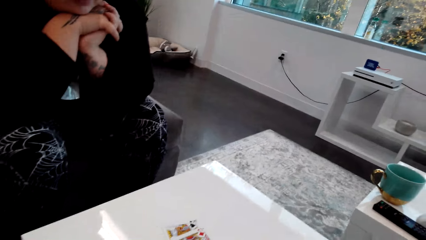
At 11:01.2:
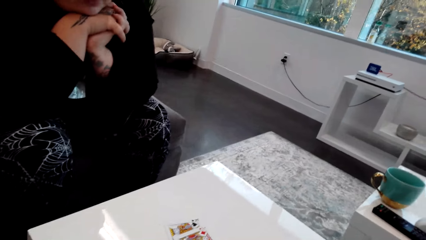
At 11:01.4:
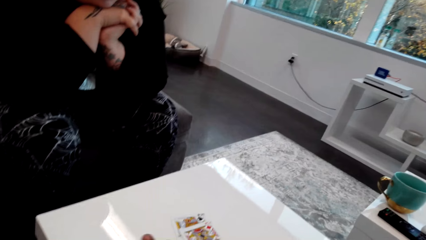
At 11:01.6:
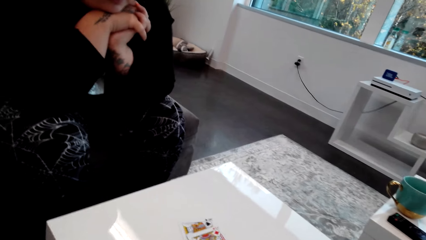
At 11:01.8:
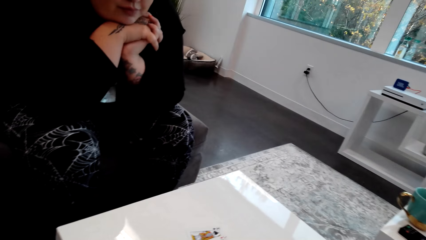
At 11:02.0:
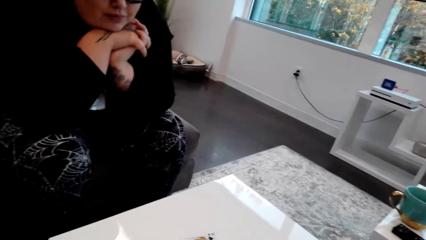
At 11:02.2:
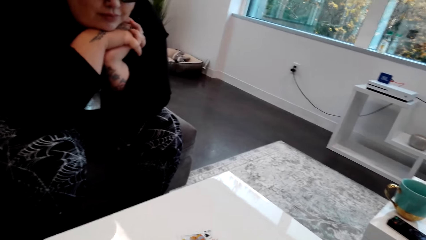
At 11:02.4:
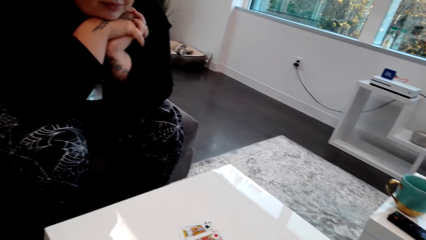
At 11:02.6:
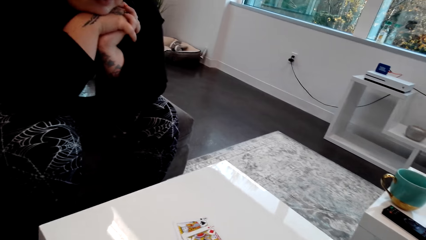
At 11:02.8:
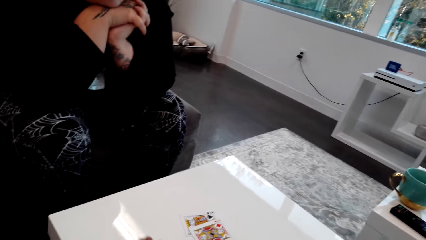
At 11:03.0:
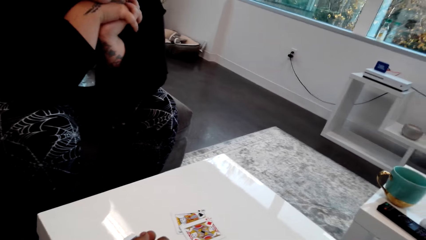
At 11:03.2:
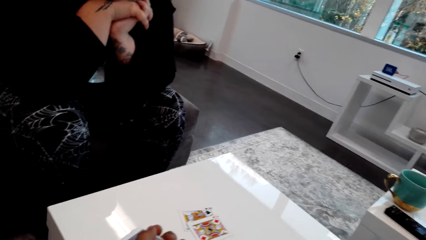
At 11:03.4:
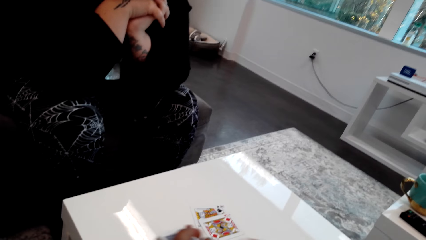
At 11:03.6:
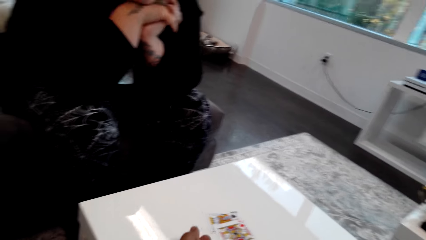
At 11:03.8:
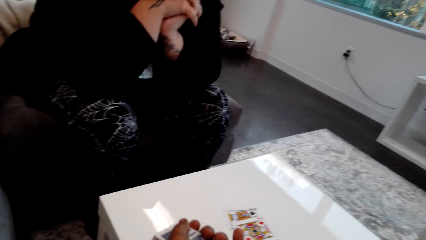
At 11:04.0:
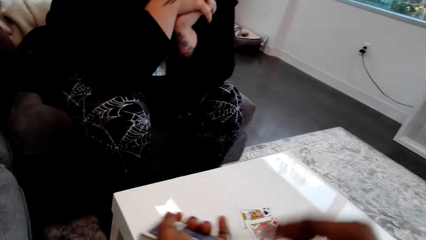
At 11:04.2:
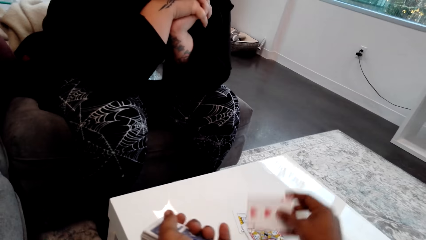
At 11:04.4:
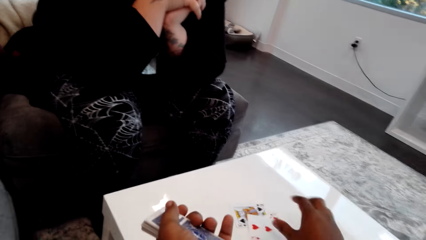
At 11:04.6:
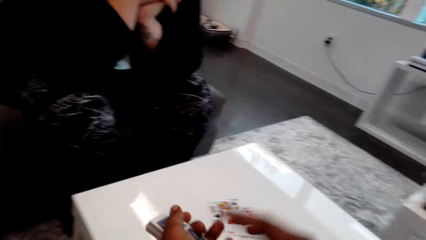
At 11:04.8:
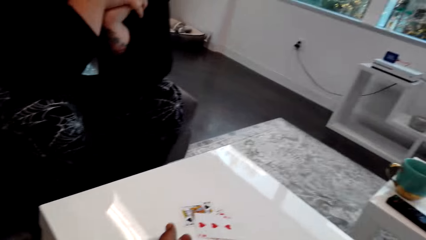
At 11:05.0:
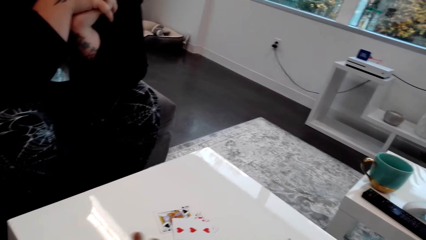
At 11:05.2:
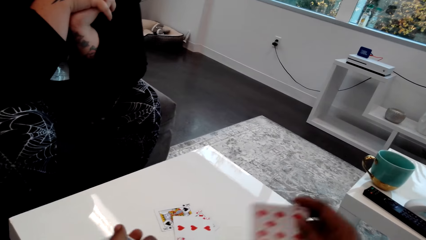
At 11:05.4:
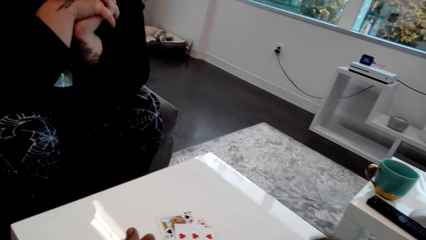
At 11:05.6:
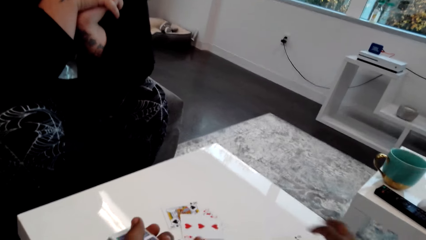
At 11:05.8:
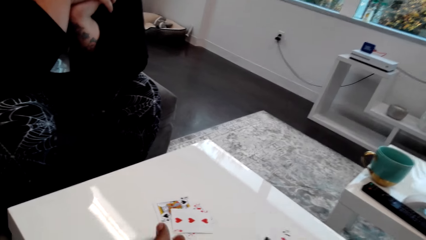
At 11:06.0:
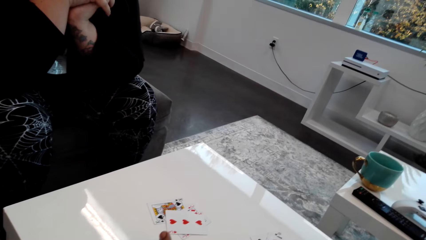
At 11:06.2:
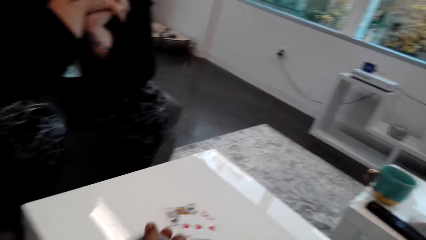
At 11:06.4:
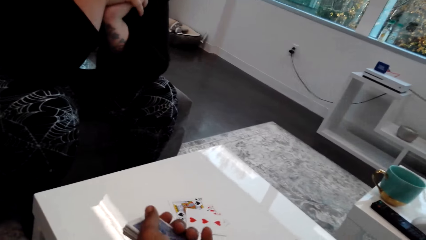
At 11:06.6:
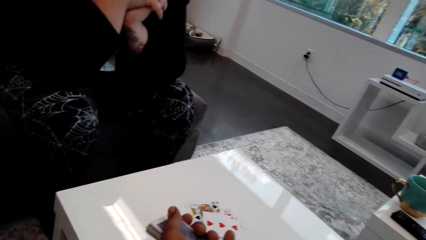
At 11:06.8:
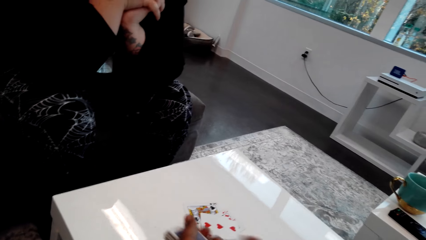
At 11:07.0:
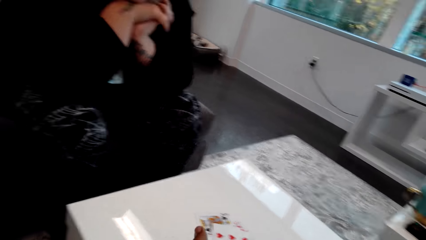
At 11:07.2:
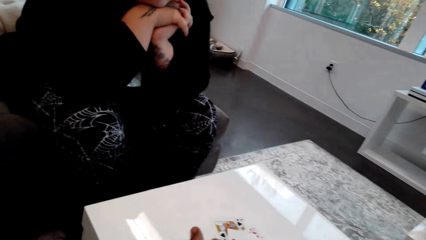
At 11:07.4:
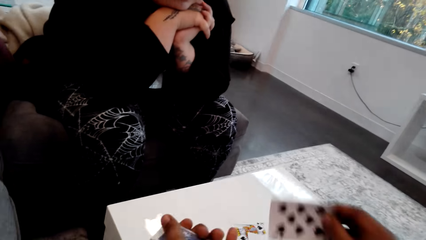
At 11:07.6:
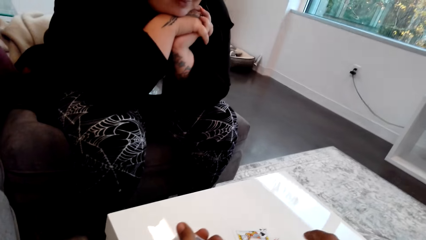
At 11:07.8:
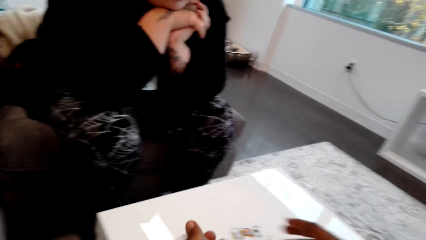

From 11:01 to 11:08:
The camera wearer picks the cards, places the cards on the table, and distributes the cards among themselves.

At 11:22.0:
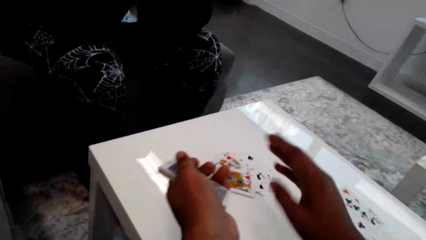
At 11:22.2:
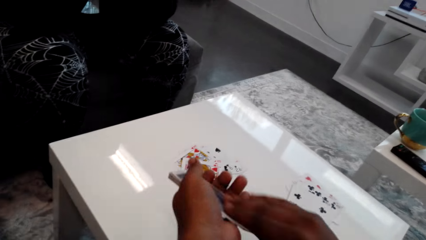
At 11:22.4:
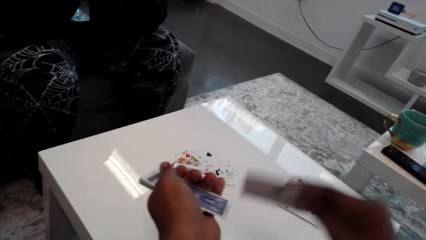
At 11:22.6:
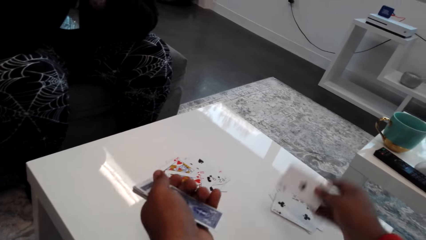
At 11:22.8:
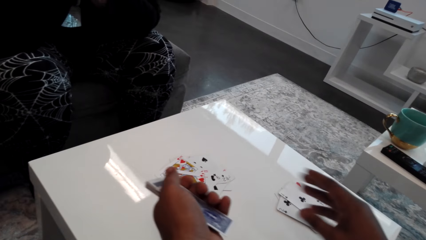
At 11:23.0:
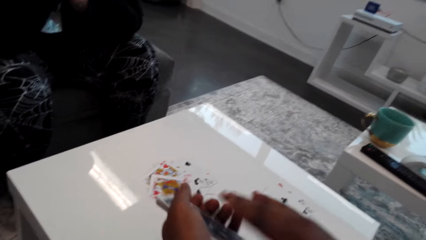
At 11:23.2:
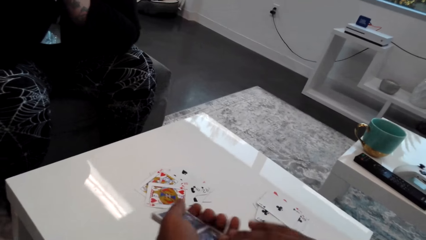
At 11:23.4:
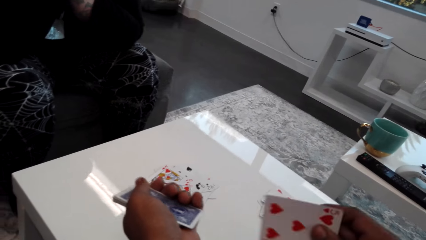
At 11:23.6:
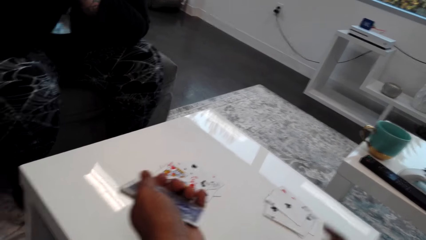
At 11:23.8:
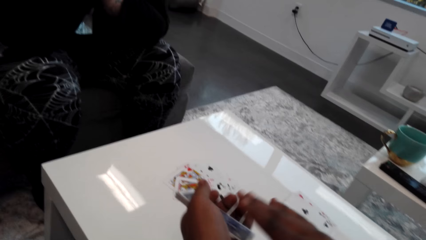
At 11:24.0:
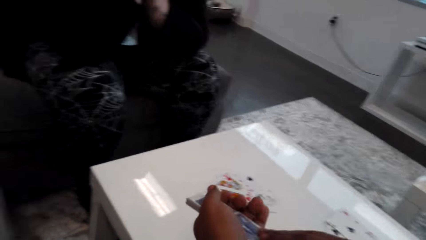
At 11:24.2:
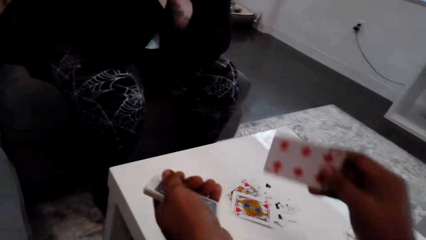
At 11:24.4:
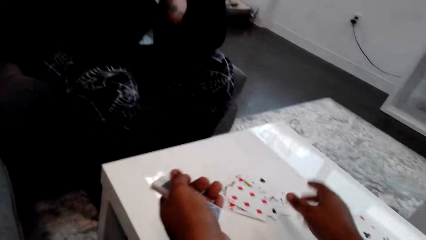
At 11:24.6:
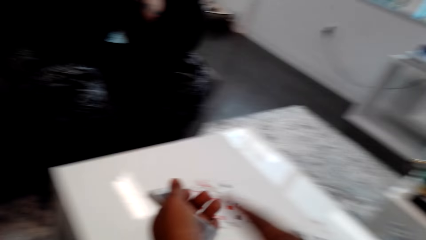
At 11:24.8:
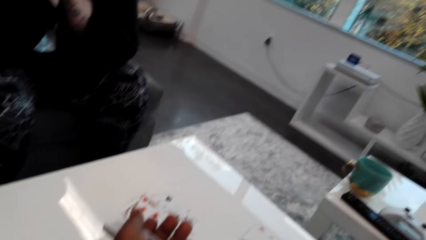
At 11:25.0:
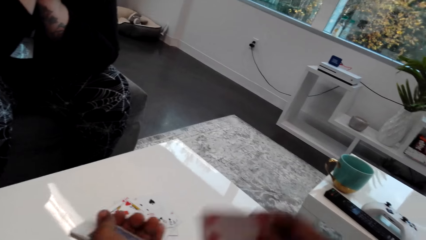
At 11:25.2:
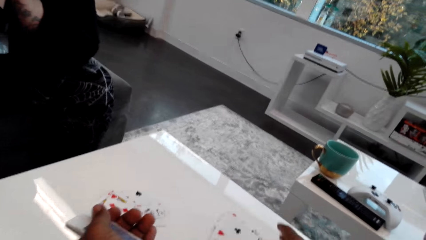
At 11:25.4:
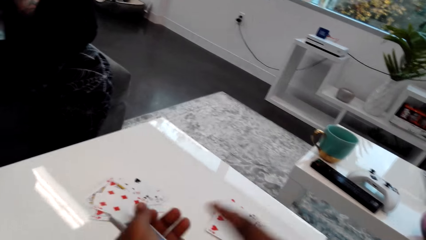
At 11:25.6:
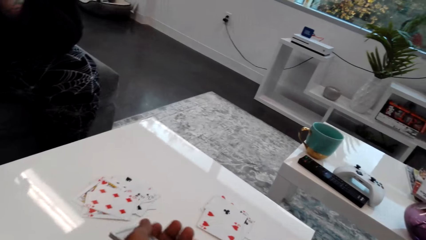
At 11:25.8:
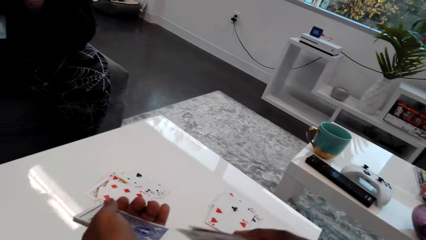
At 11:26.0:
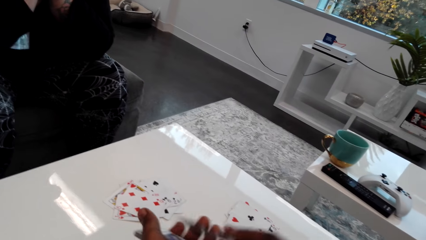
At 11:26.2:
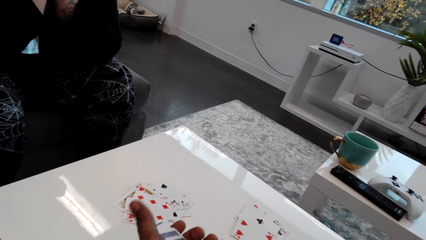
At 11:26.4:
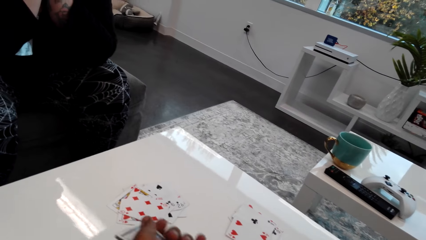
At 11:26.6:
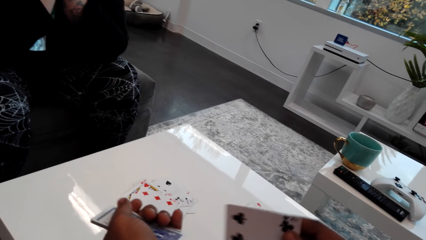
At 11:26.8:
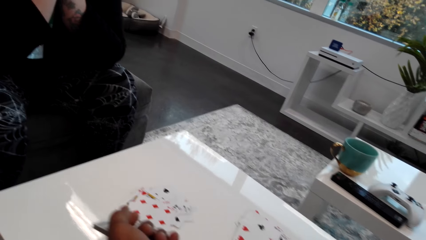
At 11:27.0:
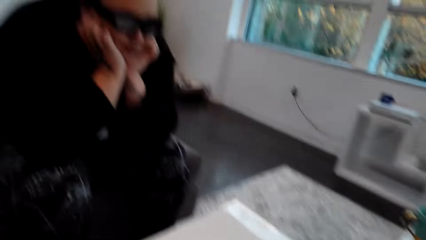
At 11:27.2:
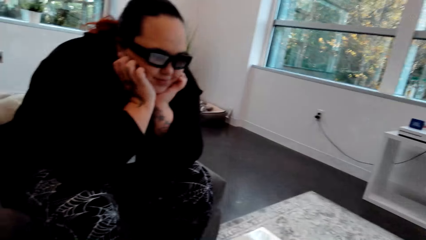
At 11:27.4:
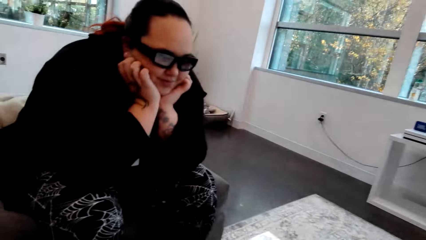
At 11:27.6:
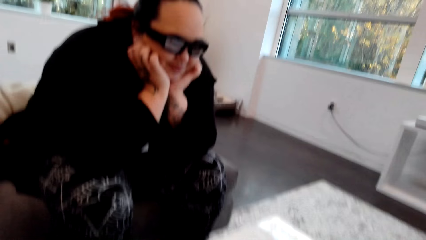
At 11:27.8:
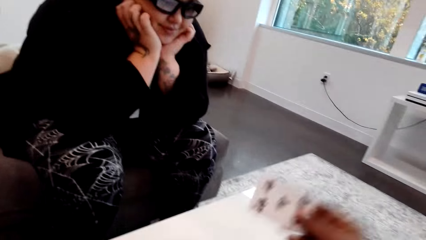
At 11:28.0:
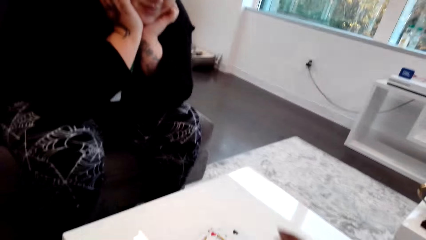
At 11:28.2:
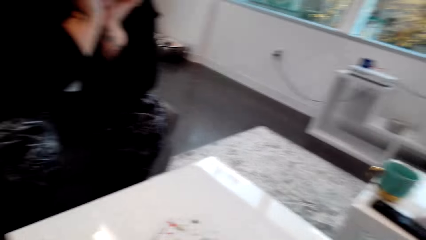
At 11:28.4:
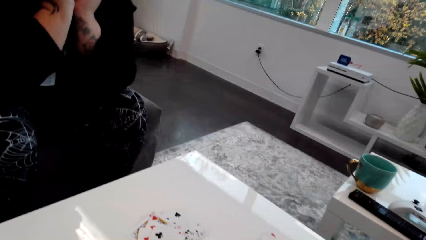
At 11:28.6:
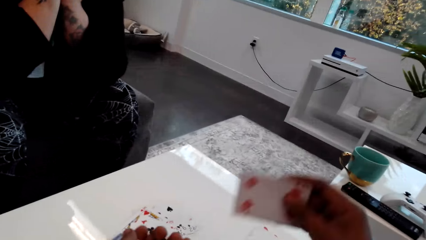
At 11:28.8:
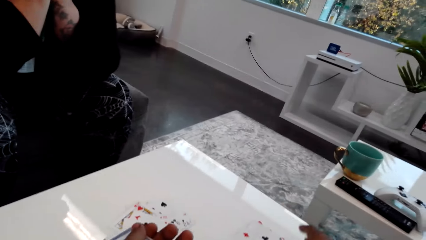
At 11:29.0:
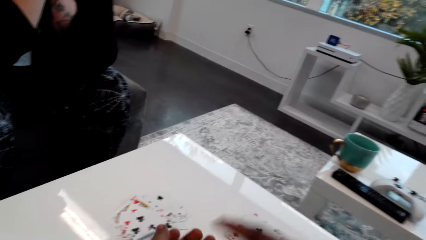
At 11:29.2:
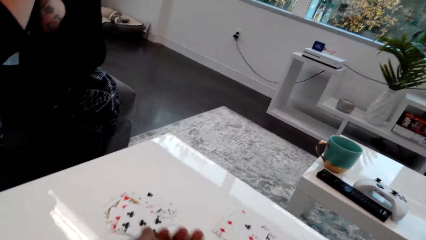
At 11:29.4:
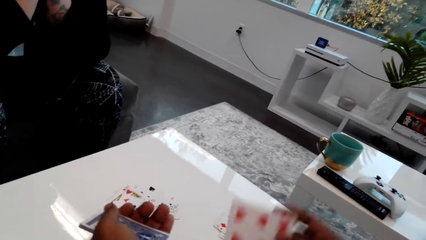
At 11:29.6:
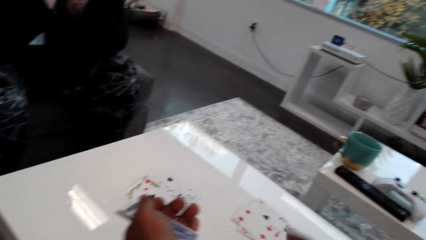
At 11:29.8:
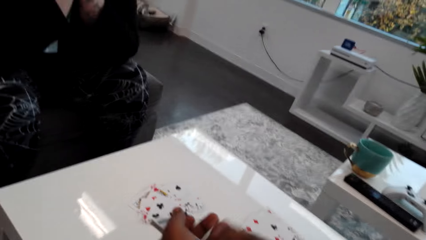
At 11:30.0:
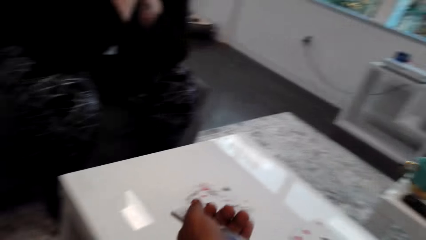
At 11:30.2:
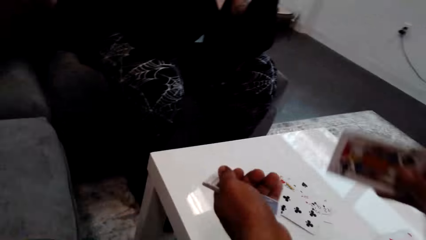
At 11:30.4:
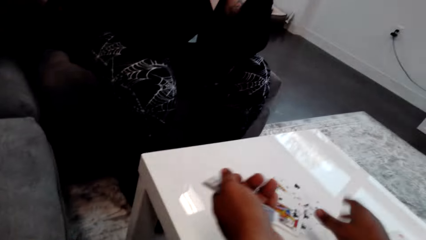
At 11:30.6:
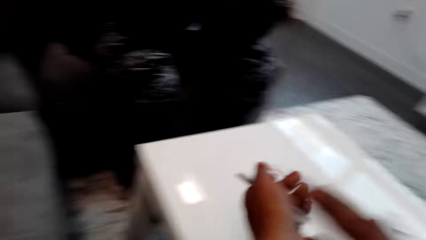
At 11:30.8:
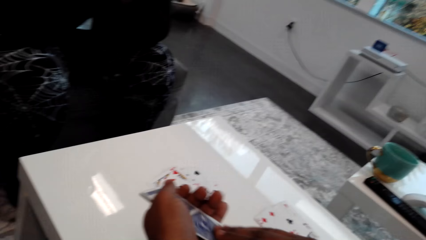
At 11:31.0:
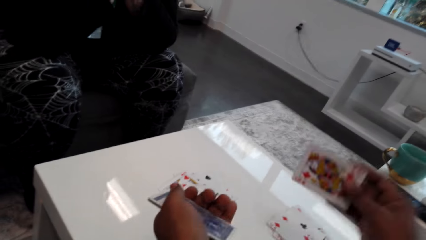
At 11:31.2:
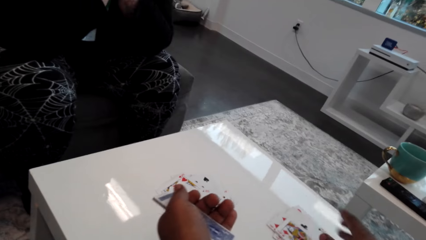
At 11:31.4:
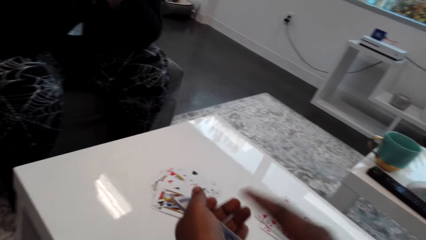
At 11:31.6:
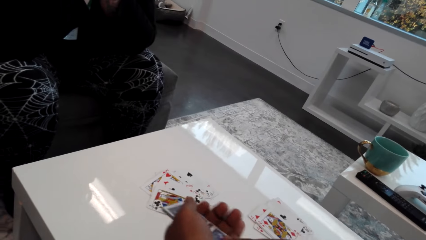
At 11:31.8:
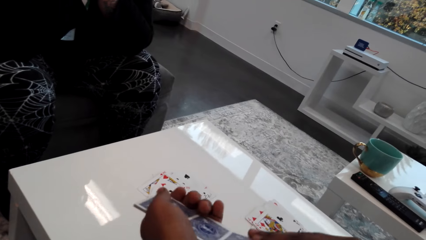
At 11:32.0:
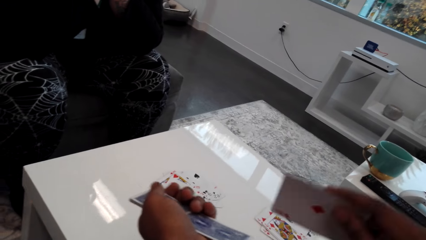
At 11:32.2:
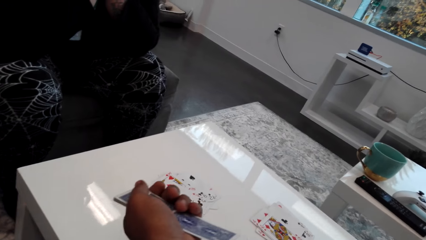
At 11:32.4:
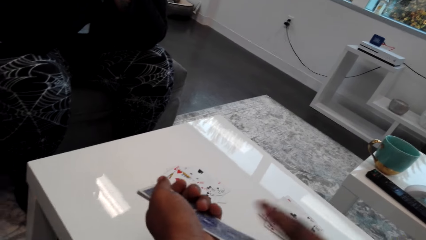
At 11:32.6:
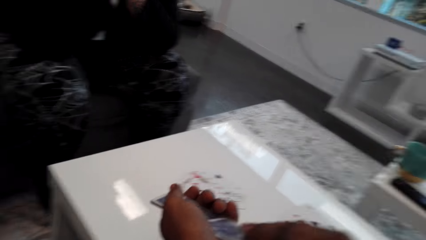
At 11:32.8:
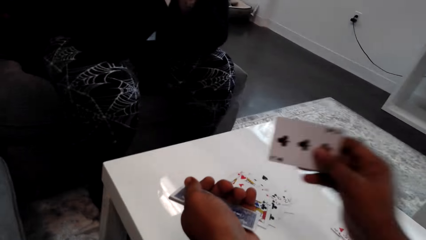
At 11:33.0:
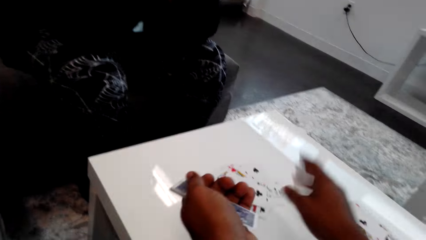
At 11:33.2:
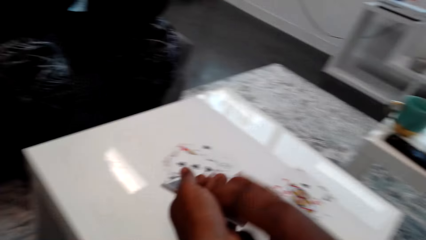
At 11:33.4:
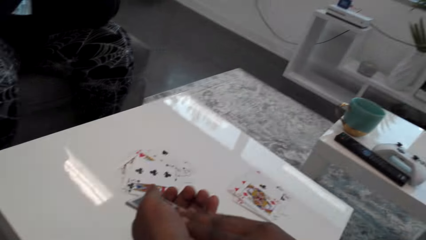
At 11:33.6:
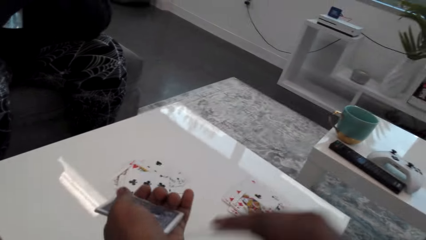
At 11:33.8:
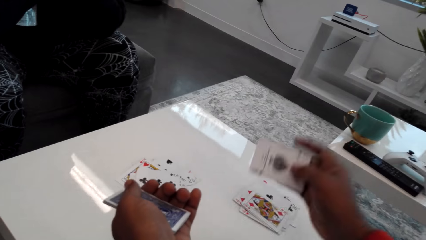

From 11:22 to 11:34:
The camera wearer interacts with a woman. They place the cards on the table. The woman interacts with the camera wearer. The camera wearer places the cards on the table.
